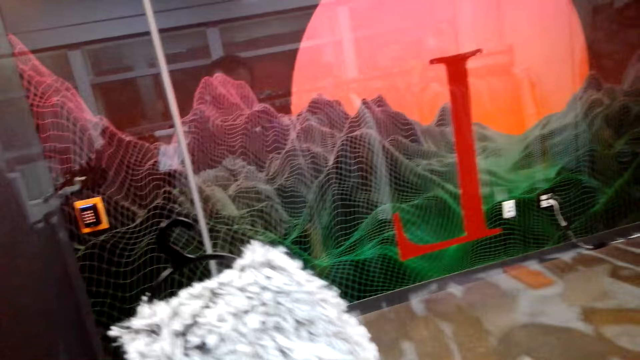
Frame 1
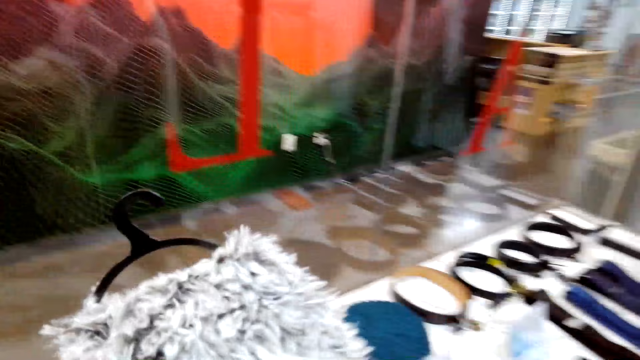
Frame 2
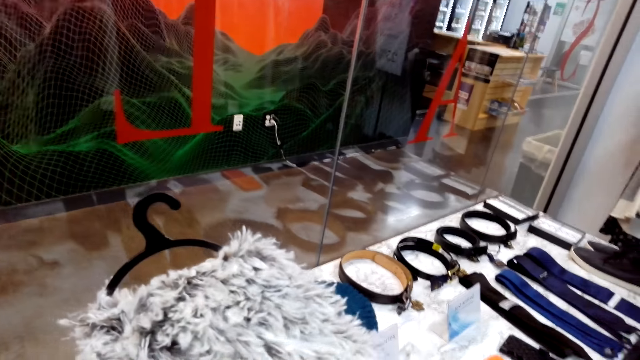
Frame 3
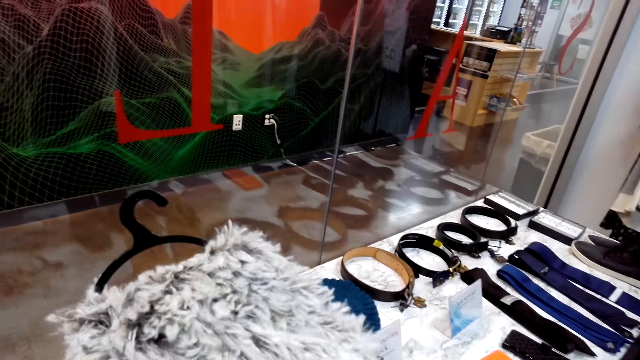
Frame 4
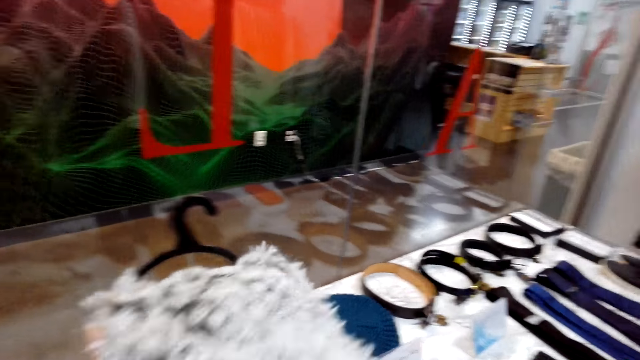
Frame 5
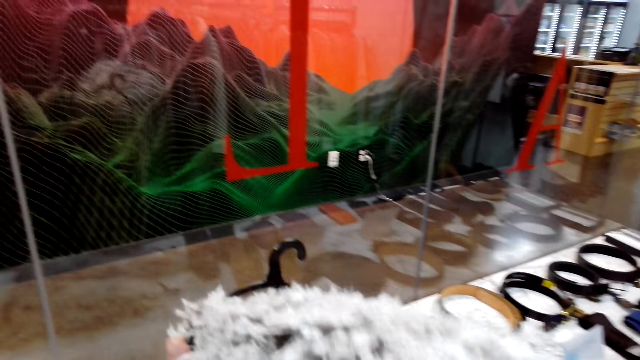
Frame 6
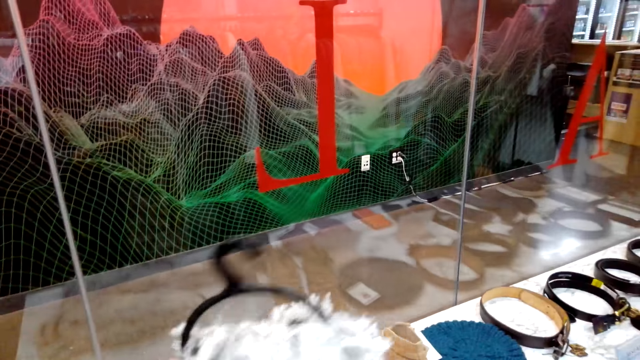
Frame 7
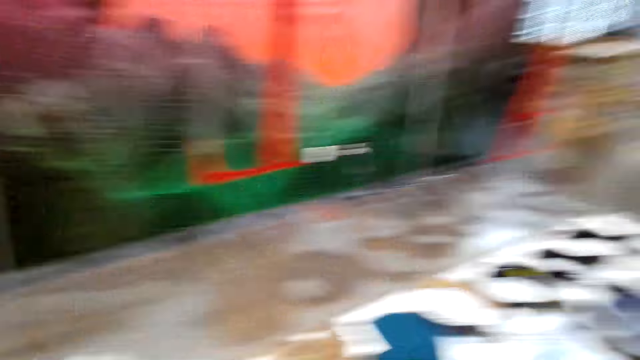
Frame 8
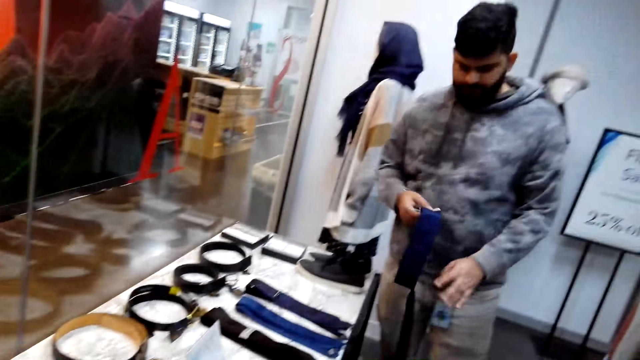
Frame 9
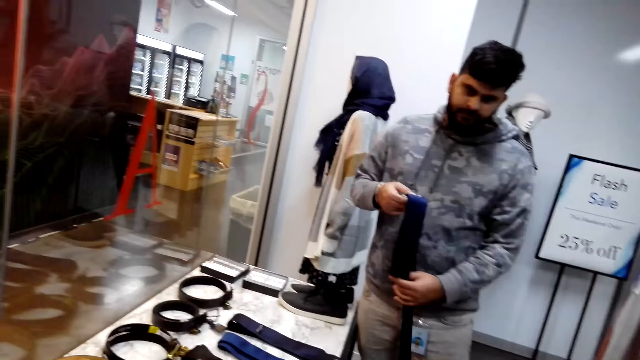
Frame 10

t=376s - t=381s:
The camera wearer picks up the scarf on the table.

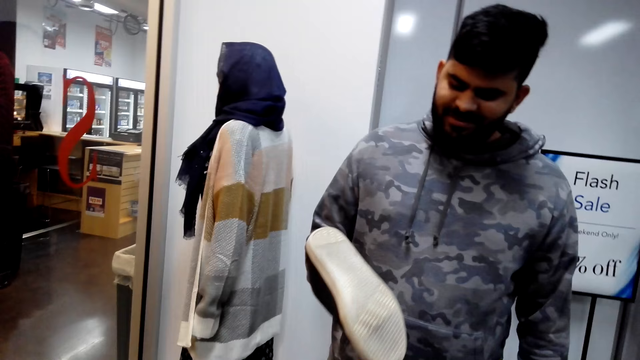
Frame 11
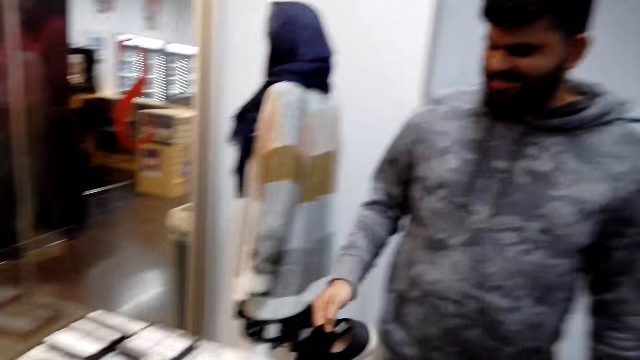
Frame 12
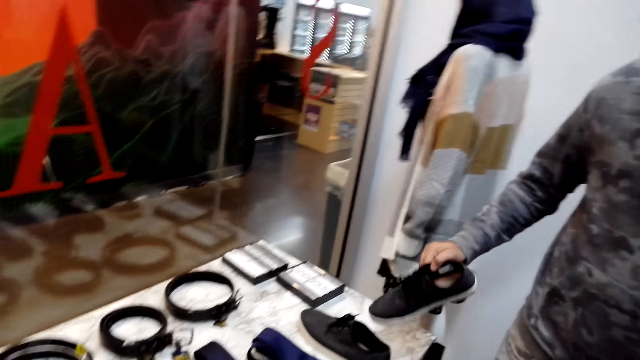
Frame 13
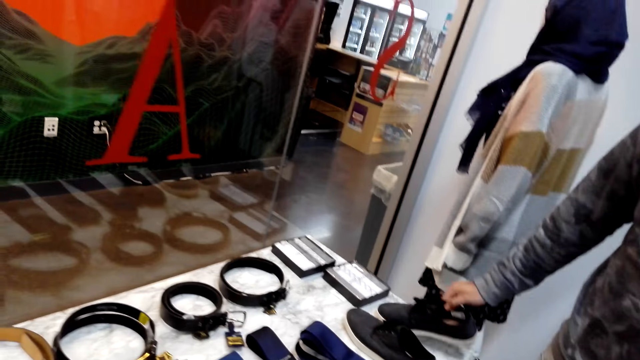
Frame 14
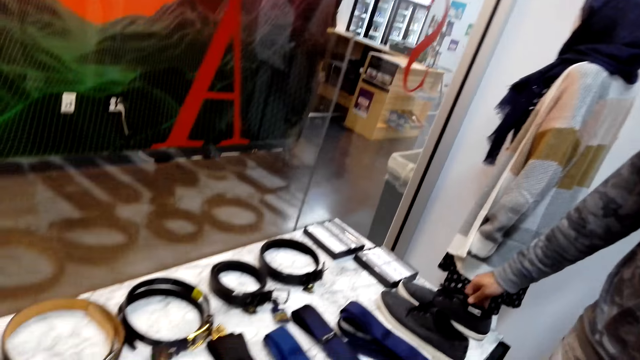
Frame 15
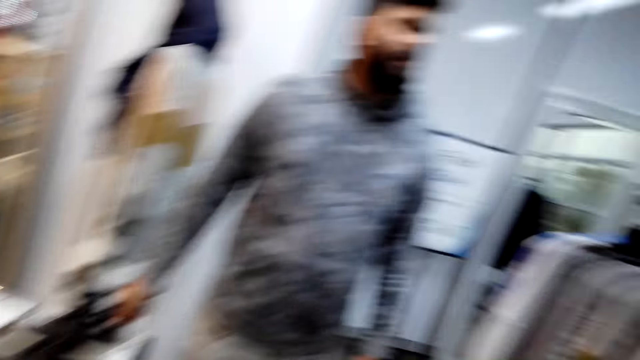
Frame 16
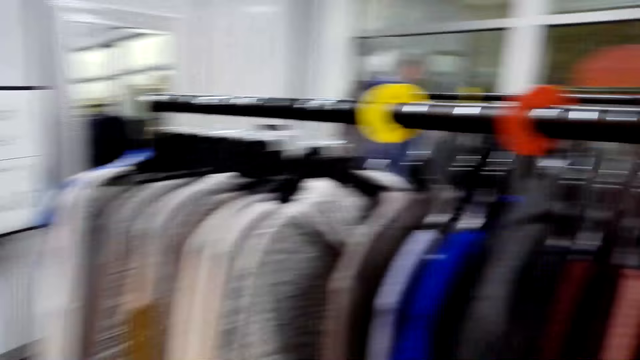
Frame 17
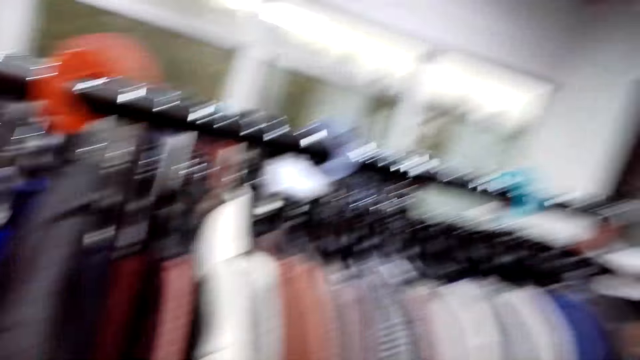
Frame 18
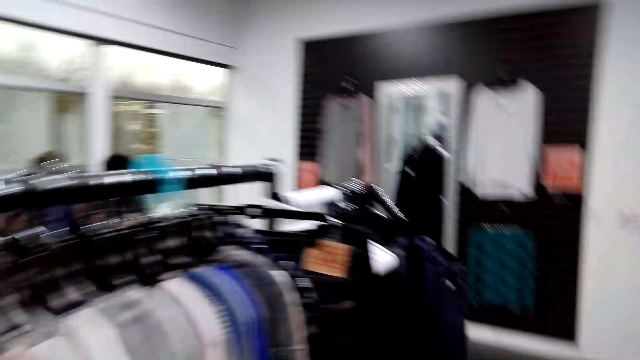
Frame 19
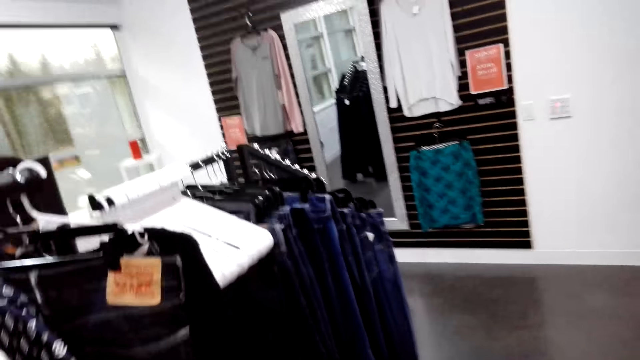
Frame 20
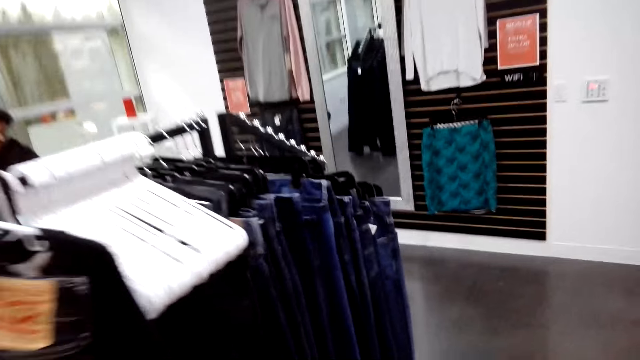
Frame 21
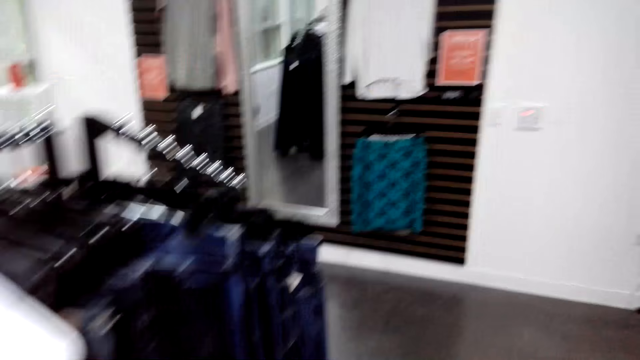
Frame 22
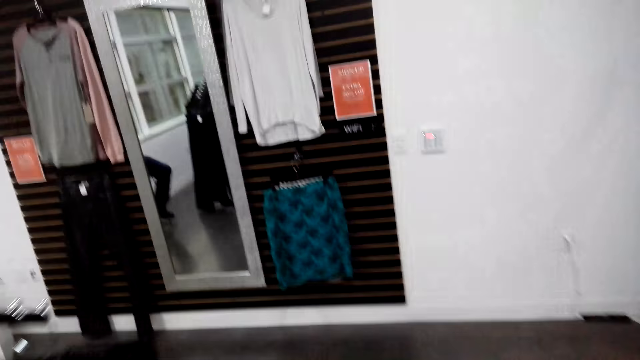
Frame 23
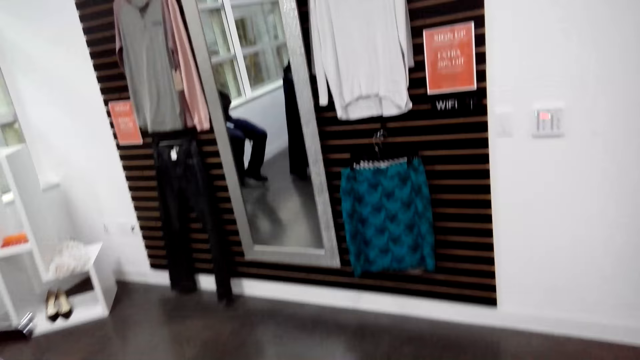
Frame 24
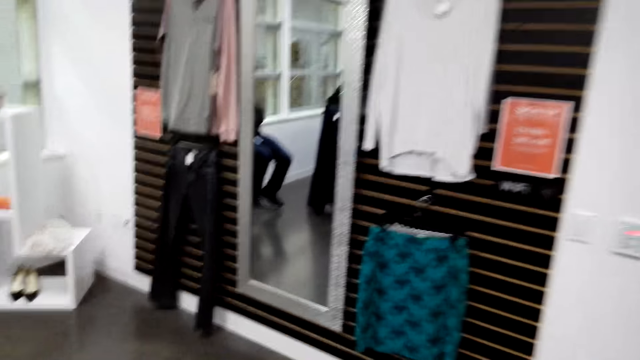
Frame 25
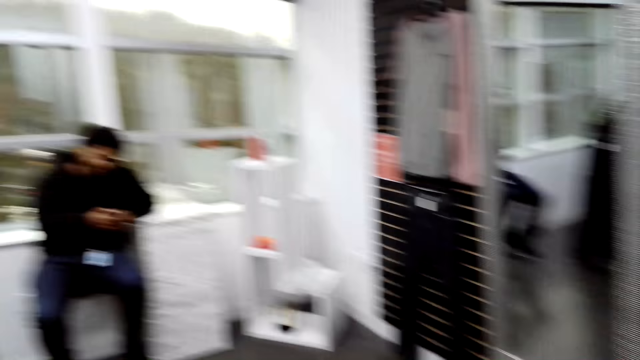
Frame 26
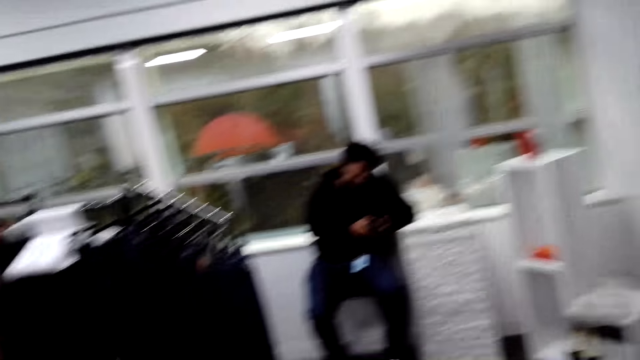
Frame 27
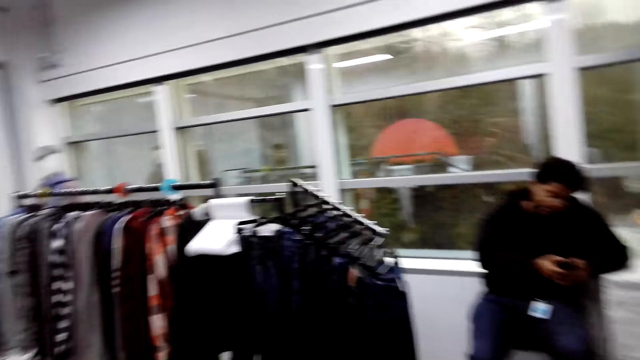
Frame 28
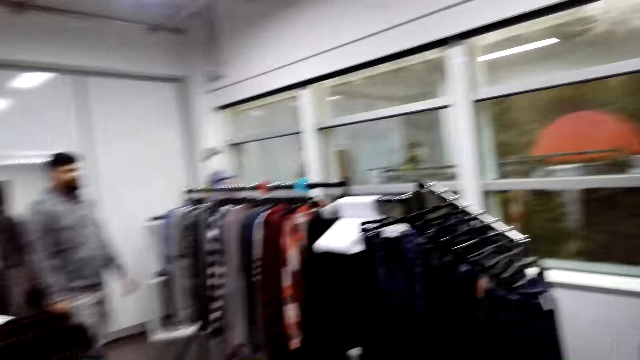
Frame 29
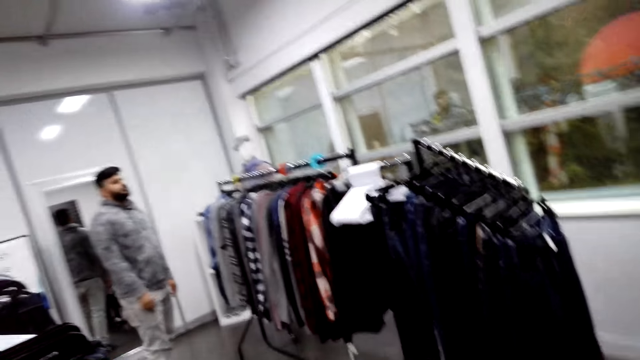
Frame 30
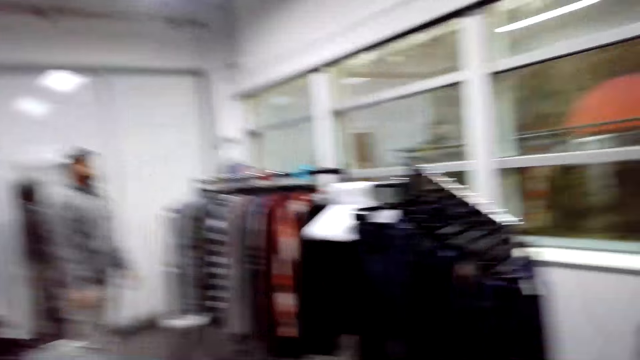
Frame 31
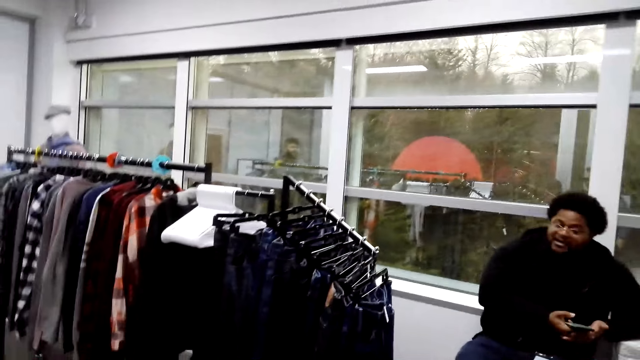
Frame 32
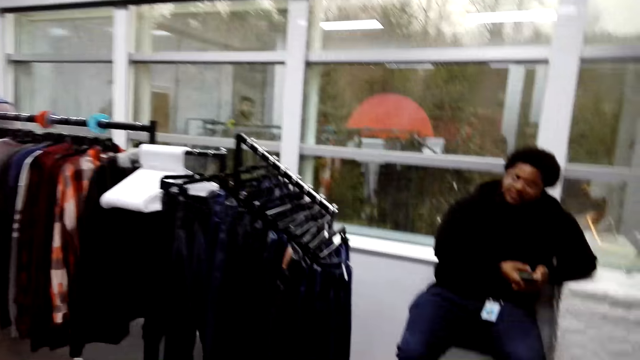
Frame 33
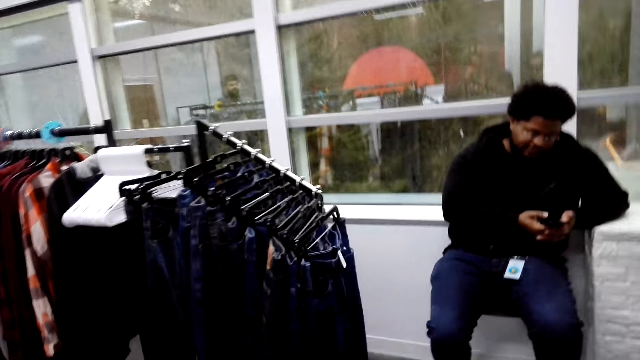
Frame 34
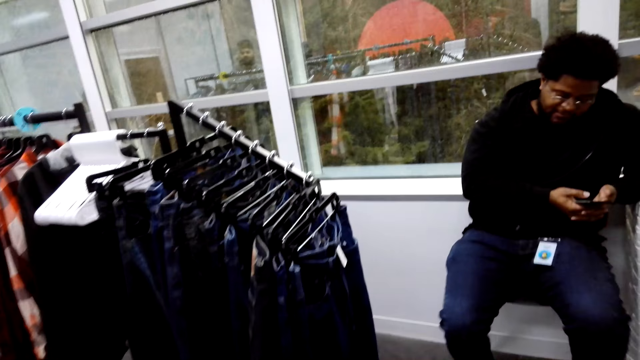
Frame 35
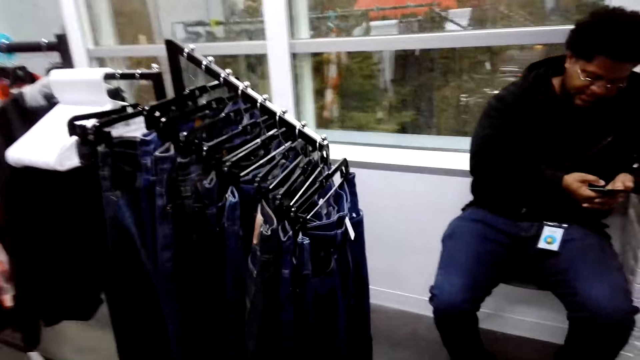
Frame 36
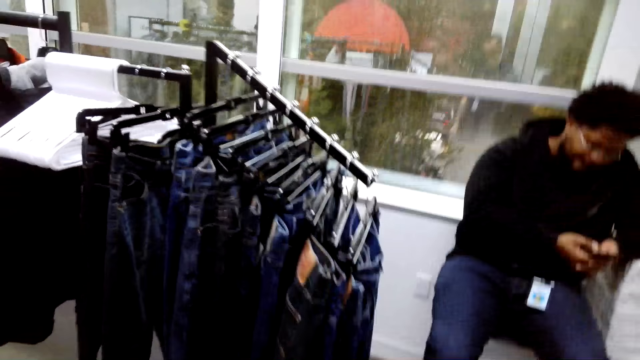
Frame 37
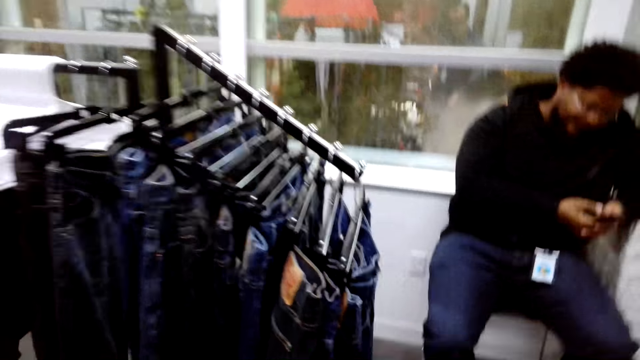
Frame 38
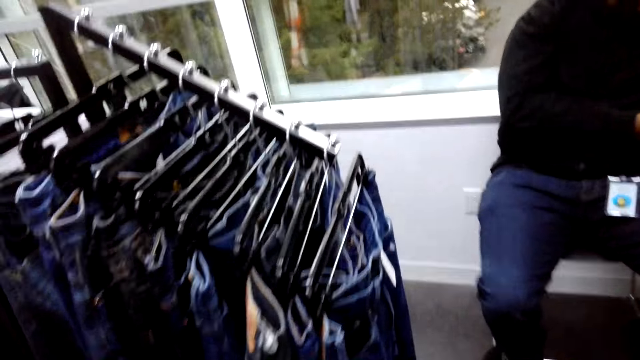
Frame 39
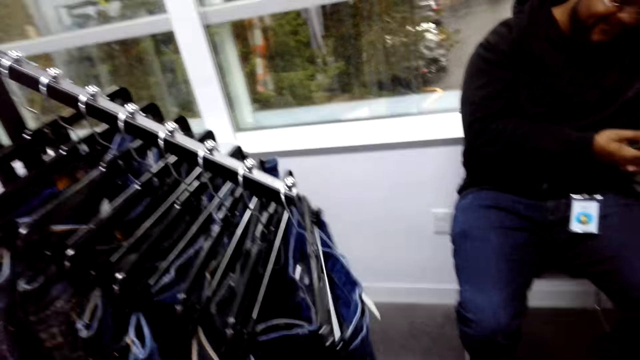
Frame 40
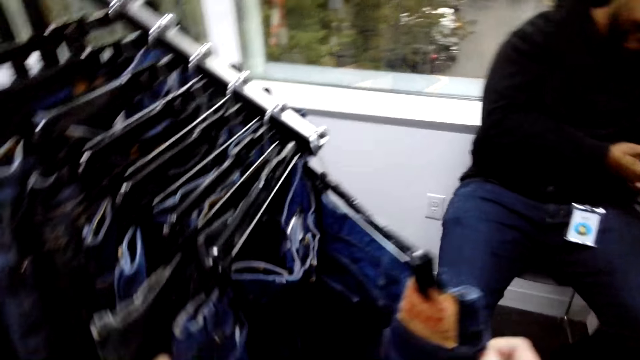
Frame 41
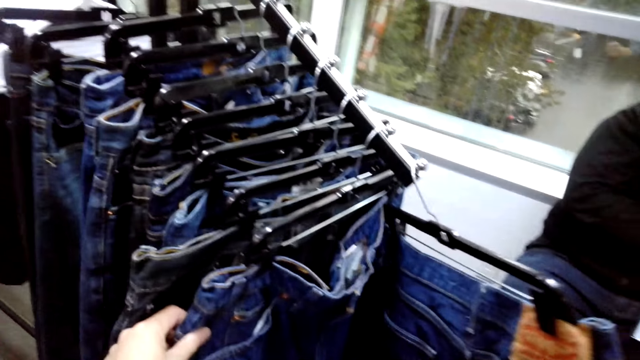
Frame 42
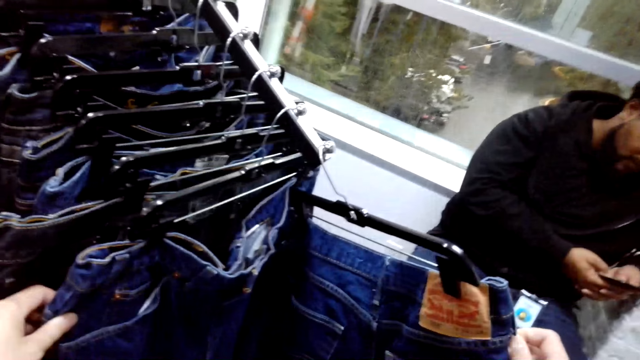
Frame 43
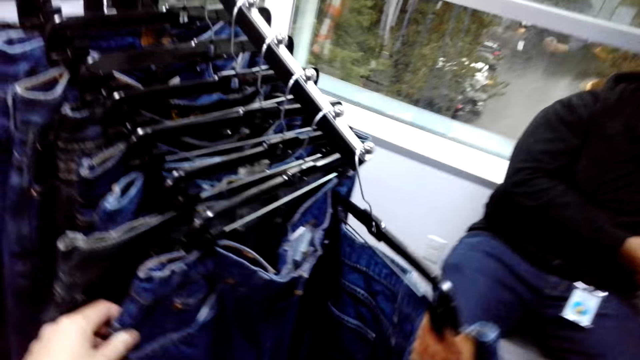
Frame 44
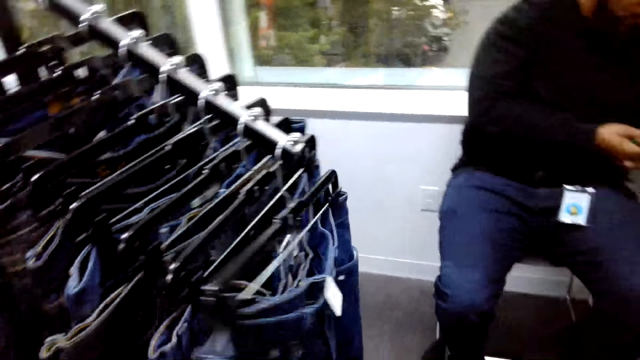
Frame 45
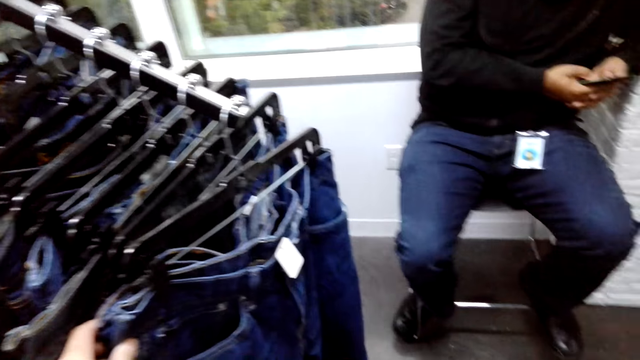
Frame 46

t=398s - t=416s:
A man places a shoe on the table. The camera wearer moves around. Another man converses with a man. The camera wearer touches the jeans.
